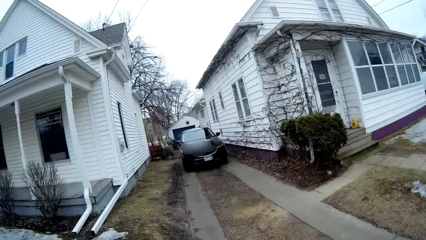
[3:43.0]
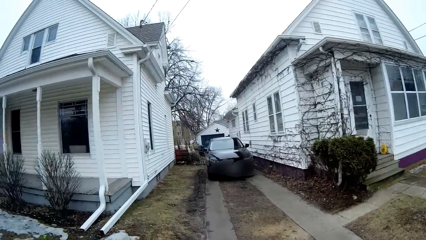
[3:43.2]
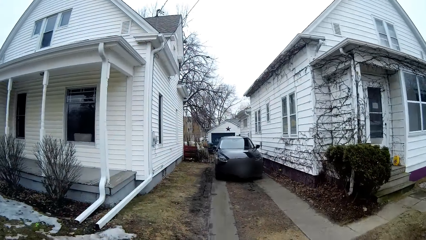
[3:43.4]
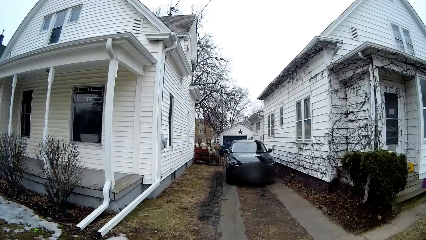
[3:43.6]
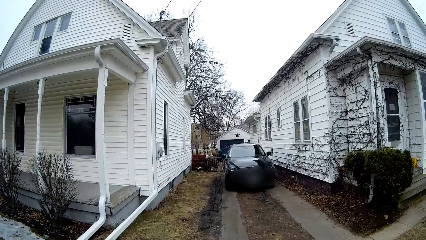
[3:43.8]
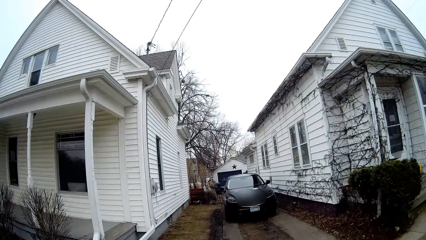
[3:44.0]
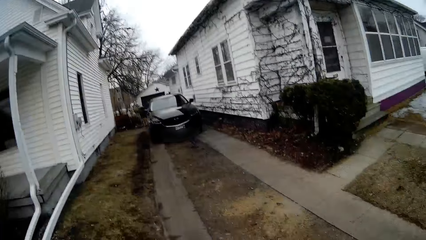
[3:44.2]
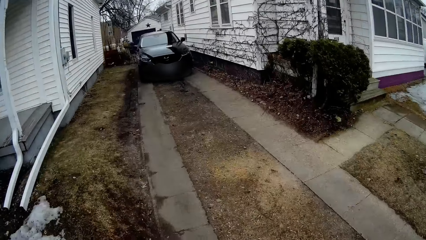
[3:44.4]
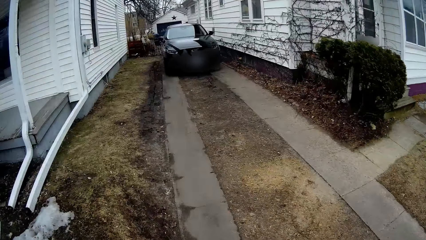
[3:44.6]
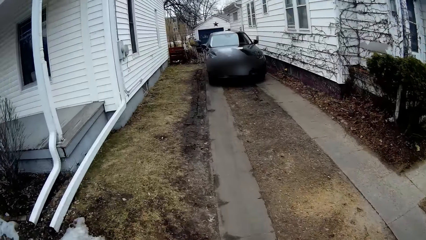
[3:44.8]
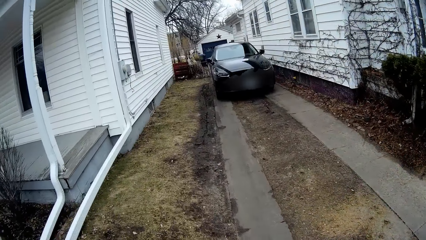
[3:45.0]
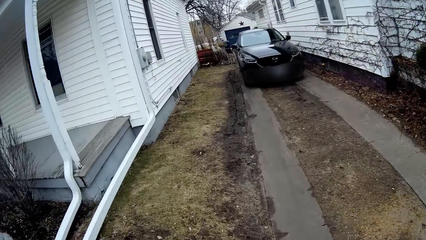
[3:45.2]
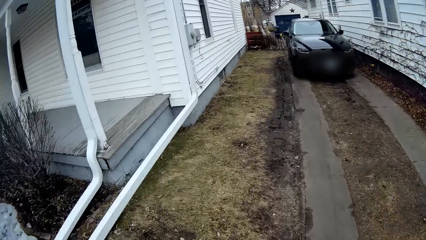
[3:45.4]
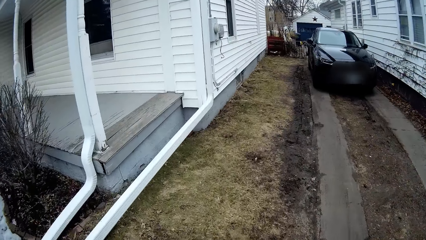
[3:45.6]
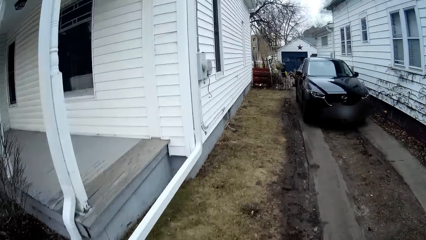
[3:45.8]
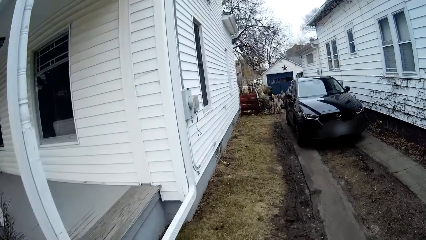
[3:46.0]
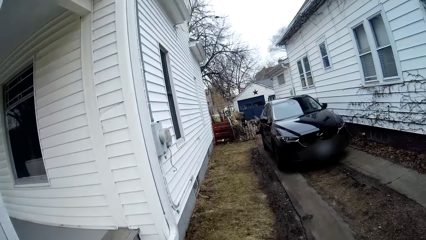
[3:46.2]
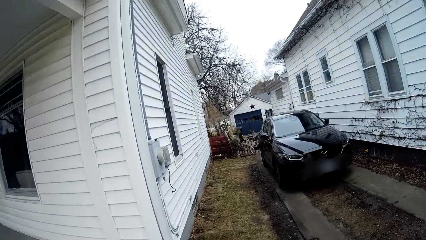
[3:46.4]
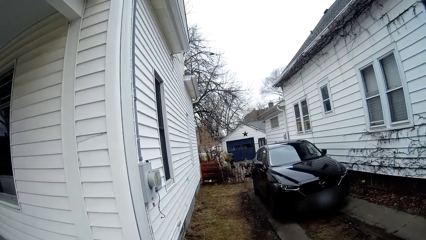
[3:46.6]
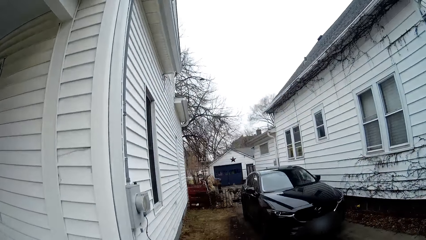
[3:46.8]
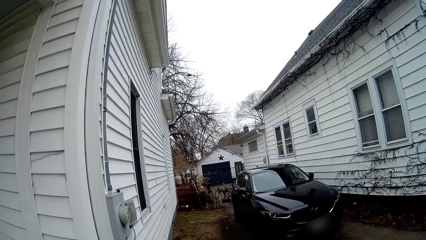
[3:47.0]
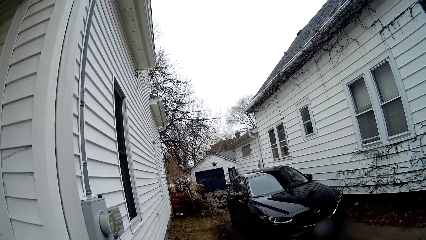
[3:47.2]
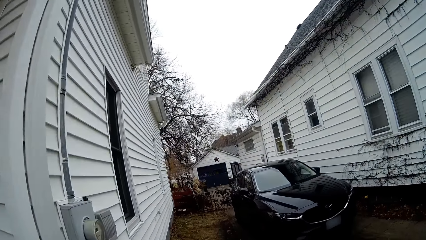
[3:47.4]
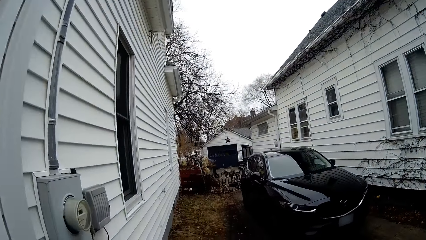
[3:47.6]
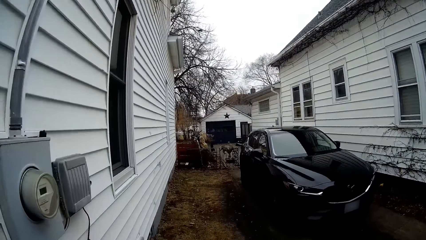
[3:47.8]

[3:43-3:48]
The camera wearer walks forward.

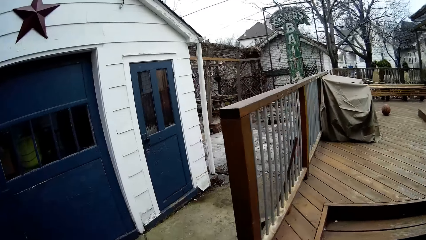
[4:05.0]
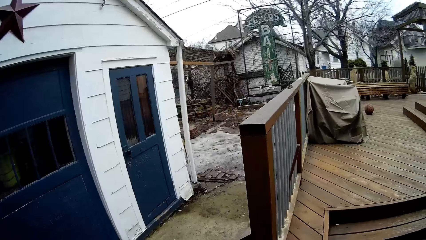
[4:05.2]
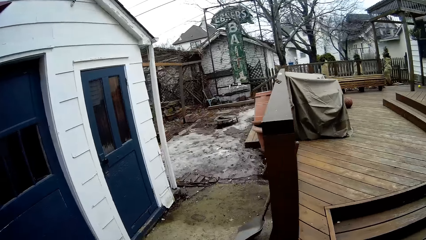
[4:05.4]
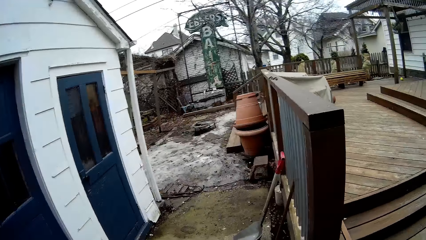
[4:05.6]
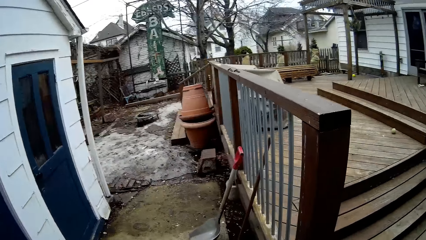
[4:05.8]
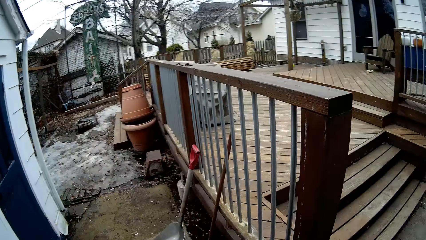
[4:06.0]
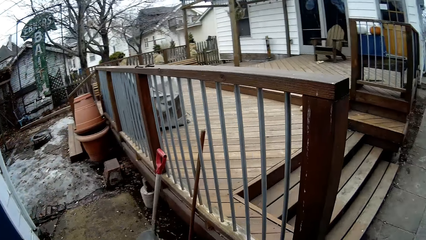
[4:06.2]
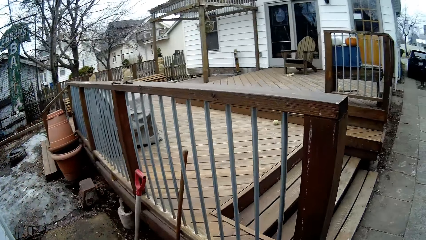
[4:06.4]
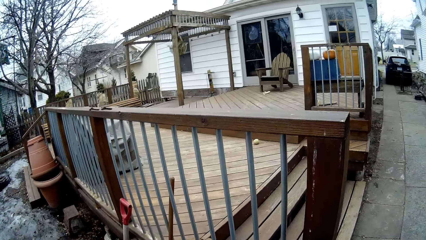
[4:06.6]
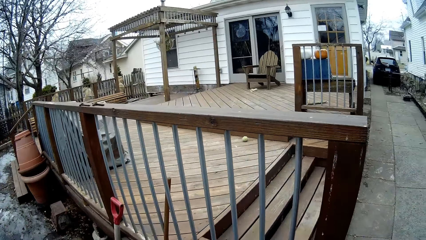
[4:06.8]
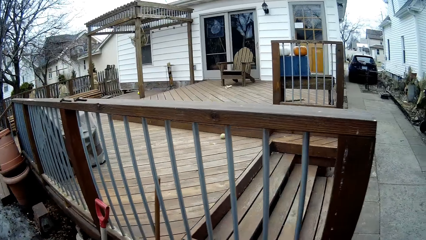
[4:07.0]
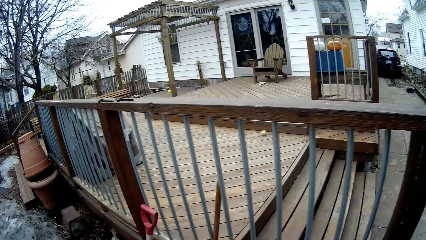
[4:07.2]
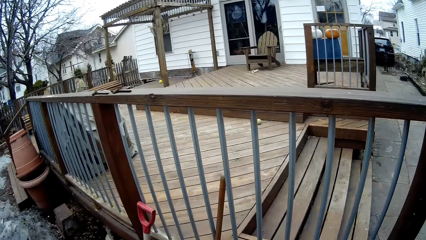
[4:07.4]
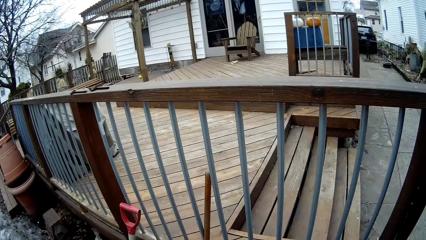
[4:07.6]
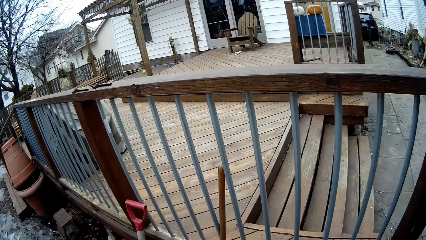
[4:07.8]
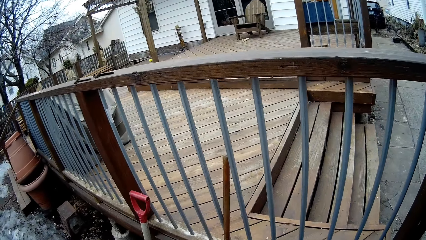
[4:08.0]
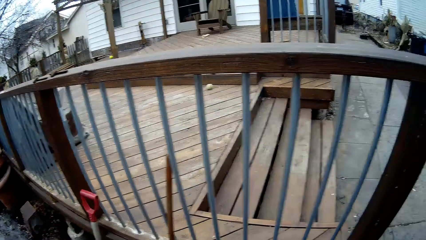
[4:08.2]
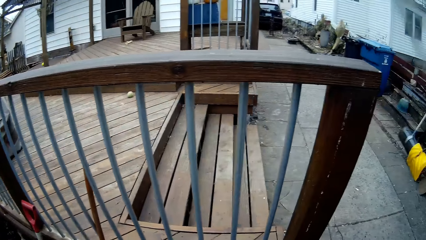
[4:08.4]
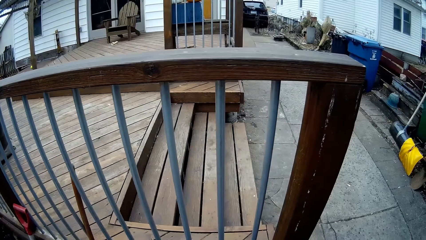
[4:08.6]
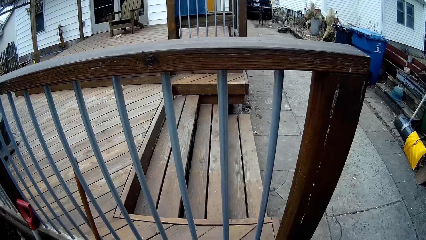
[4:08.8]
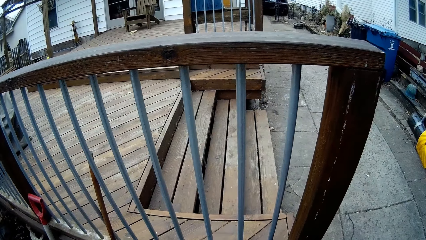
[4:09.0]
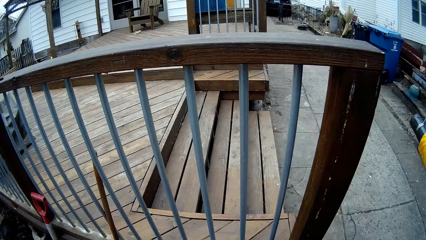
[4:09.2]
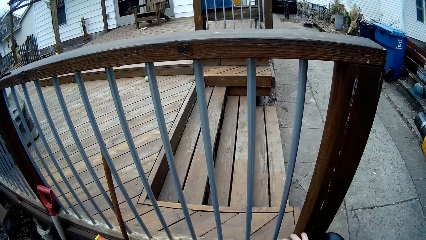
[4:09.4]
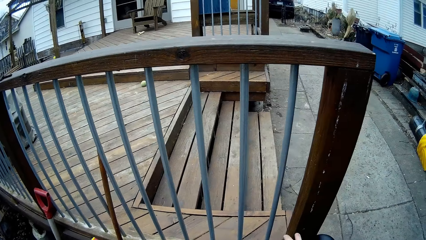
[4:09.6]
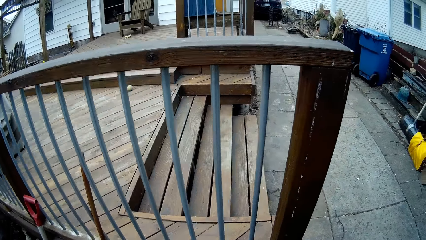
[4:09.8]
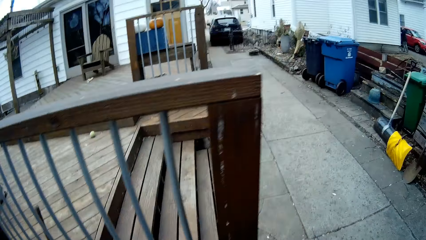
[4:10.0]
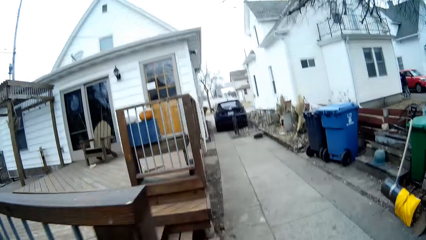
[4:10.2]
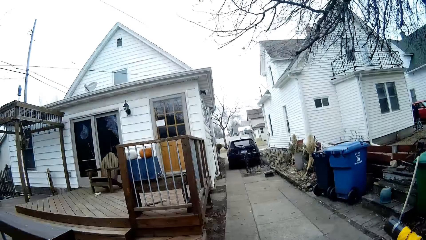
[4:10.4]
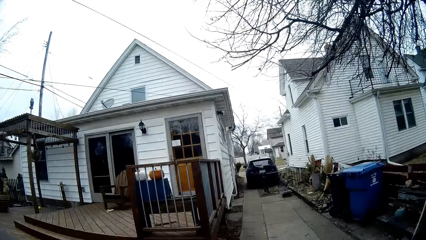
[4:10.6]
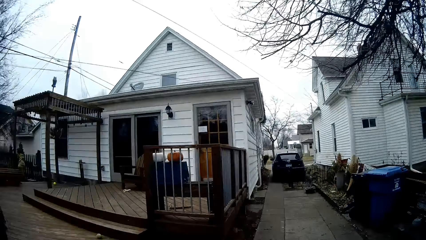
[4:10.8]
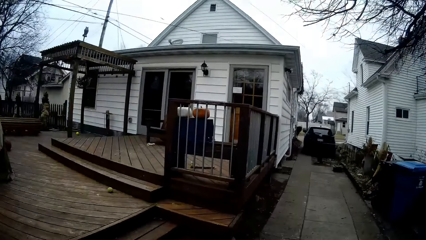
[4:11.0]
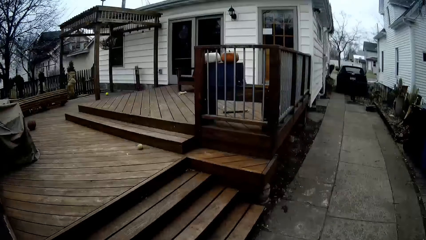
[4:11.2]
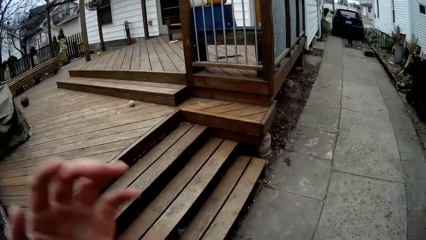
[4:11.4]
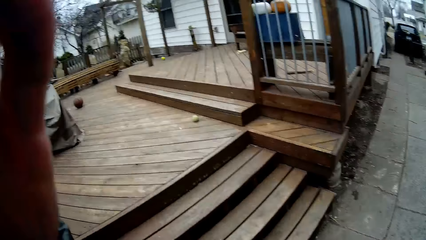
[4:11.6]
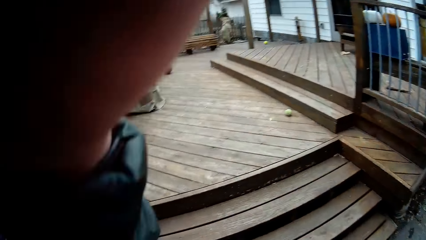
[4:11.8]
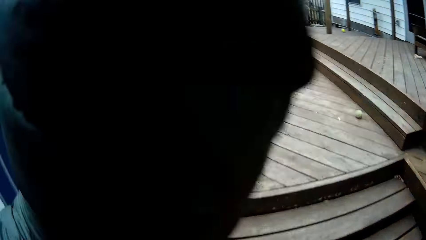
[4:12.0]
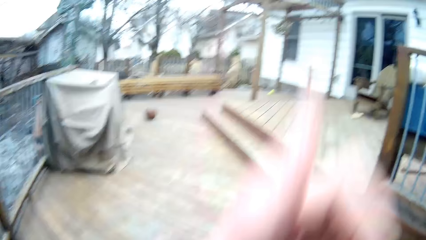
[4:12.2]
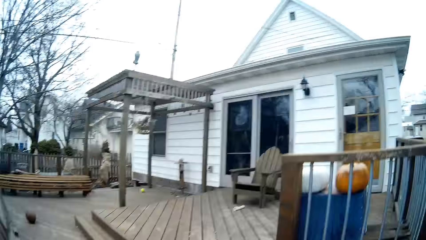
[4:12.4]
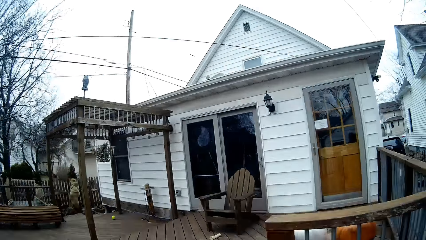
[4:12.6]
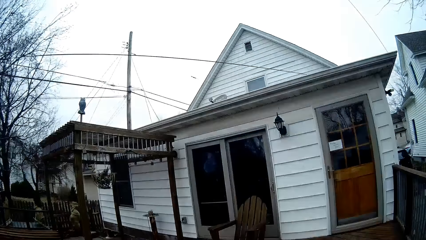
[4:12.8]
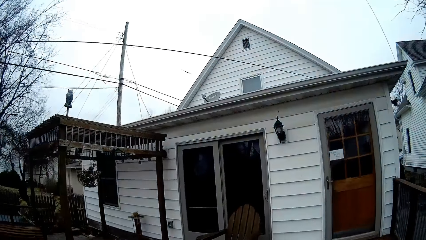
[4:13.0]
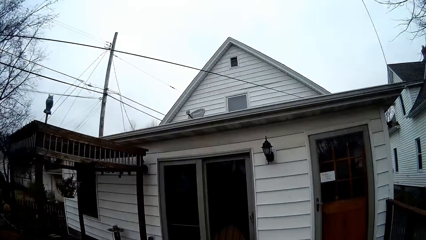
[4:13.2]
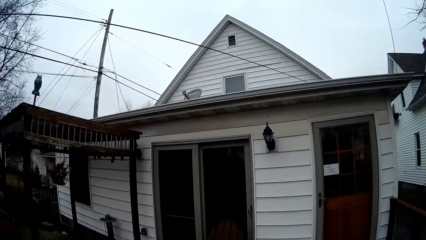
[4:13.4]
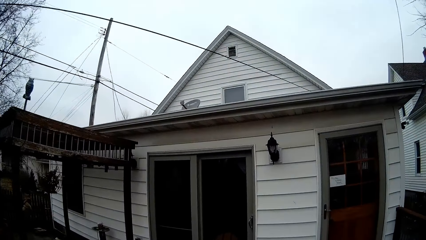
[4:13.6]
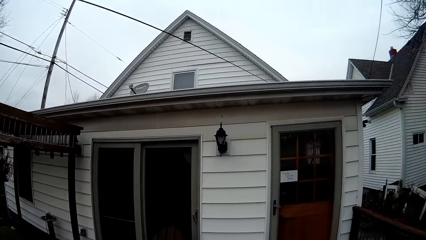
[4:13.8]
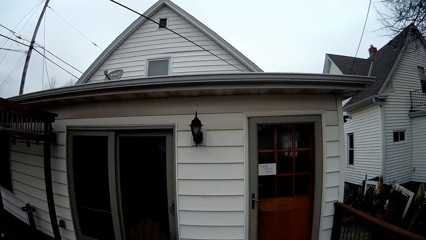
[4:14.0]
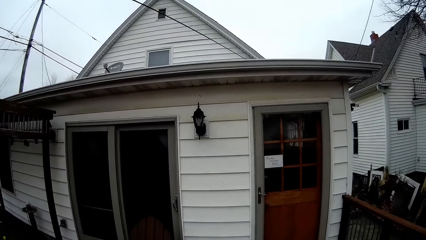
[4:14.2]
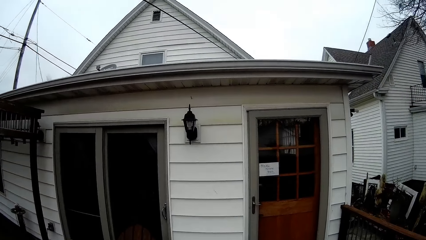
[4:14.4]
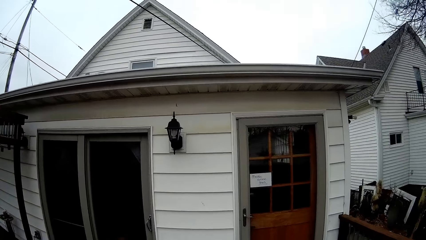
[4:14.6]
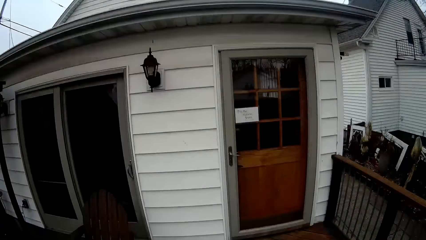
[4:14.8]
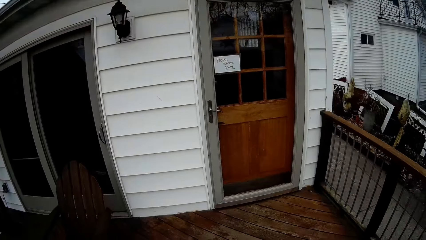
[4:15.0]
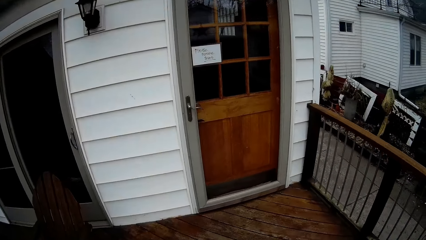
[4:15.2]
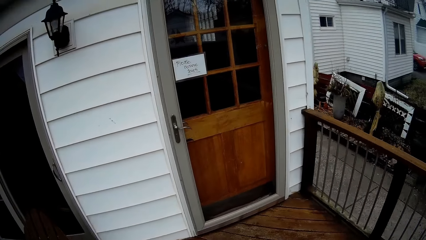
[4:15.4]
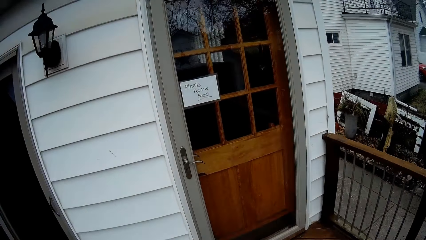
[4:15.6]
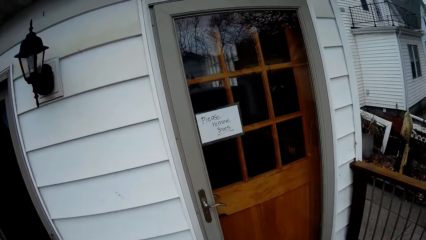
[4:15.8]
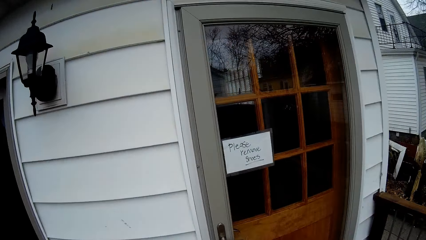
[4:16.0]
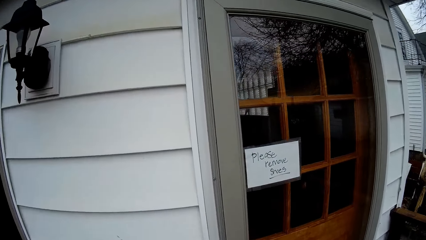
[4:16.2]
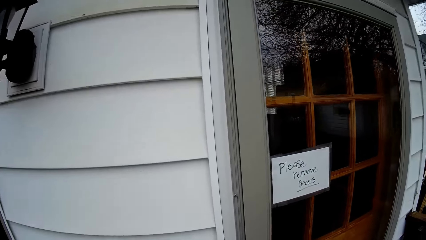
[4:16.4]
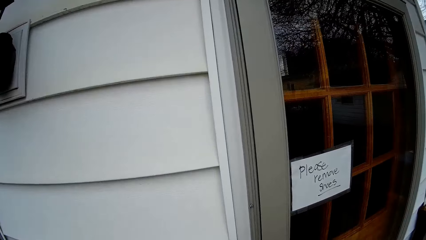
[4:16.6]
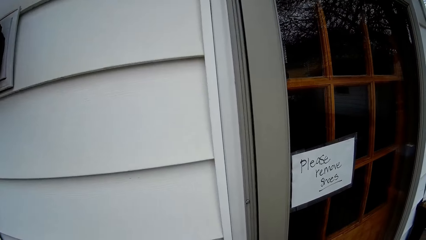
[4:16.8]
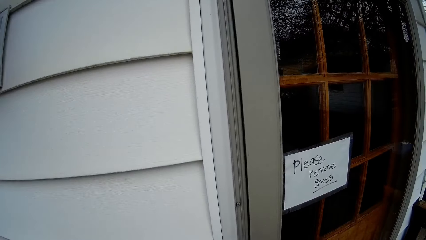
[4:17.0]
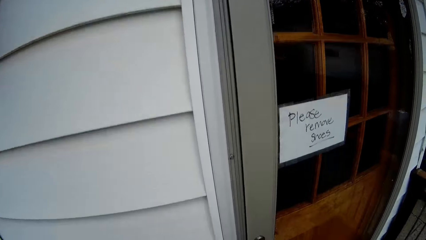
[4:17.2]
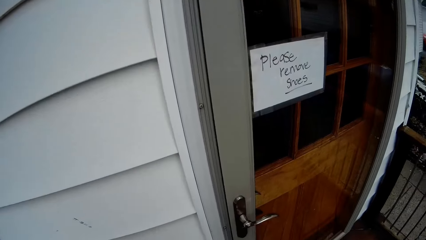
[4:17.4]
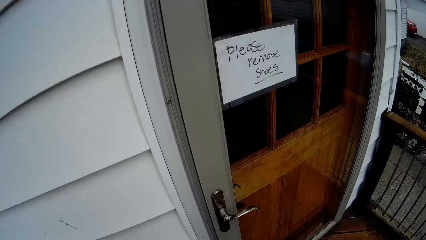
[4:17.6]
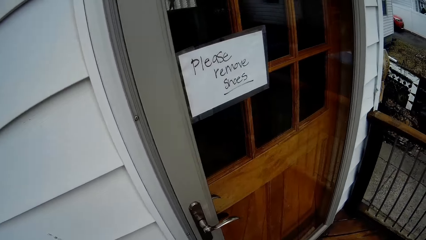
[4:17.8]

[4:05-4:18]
The camera wearer stops. They look around. They walk forward. They lift an arm. They adjust the camera. They ride the bicycle on the sidewalk towards the house. They walk forward.
